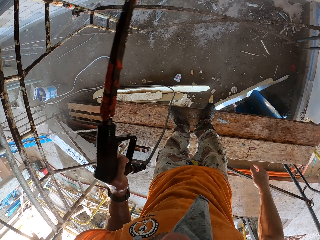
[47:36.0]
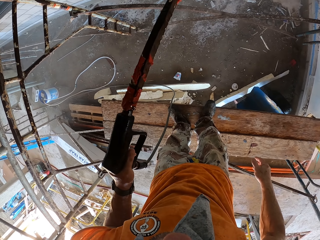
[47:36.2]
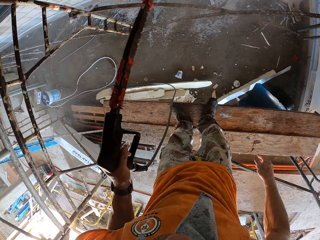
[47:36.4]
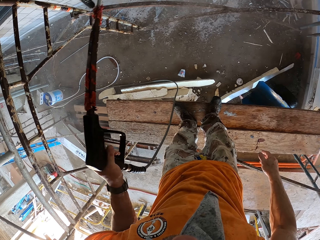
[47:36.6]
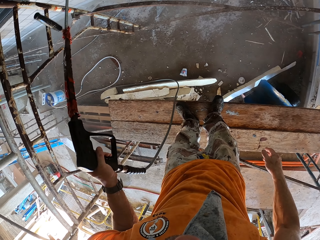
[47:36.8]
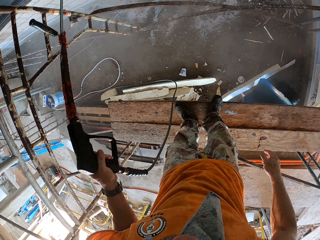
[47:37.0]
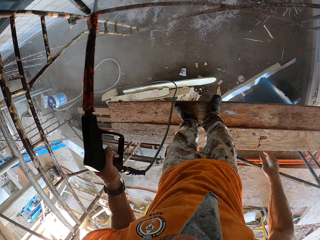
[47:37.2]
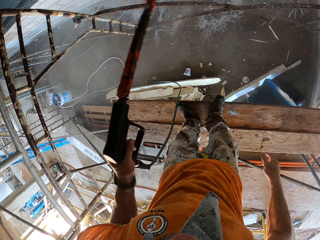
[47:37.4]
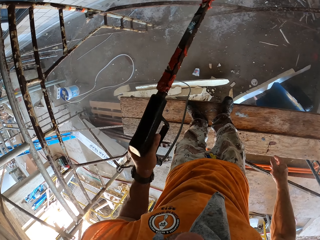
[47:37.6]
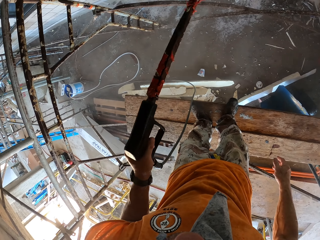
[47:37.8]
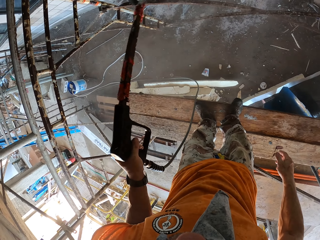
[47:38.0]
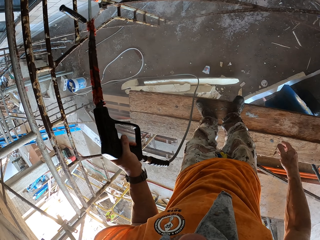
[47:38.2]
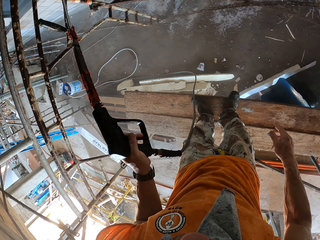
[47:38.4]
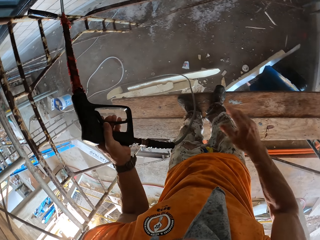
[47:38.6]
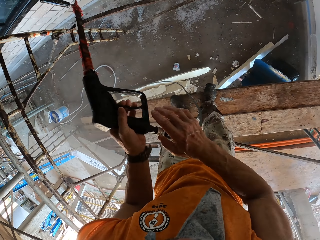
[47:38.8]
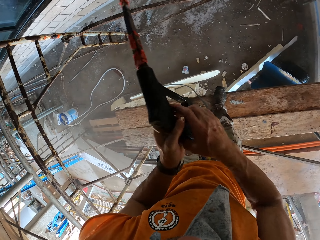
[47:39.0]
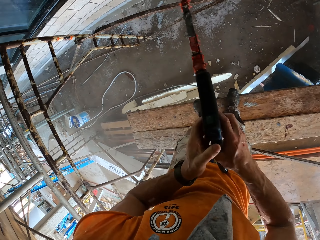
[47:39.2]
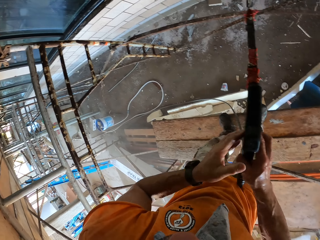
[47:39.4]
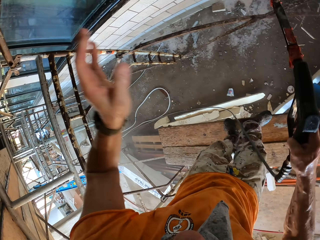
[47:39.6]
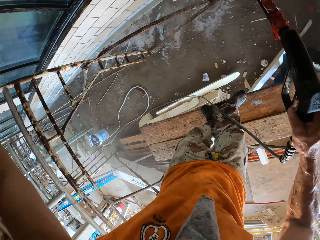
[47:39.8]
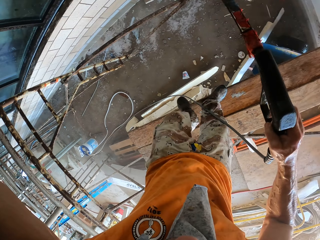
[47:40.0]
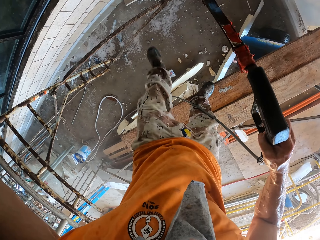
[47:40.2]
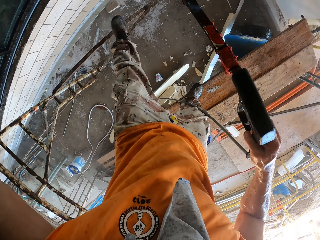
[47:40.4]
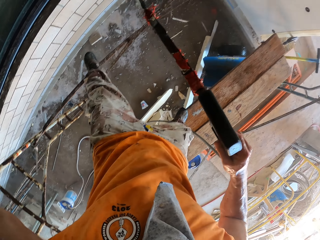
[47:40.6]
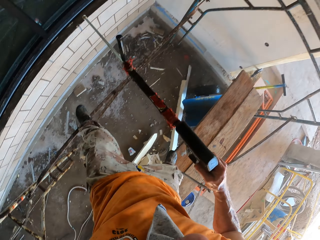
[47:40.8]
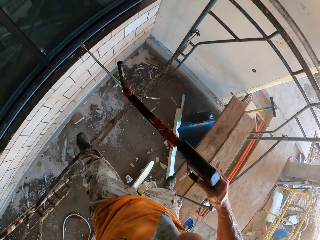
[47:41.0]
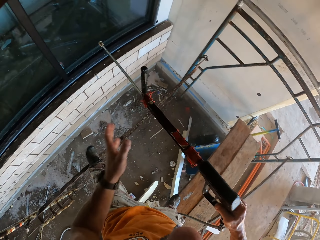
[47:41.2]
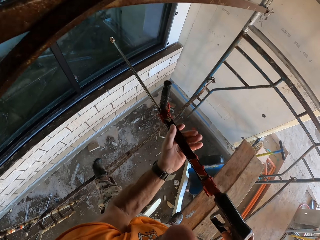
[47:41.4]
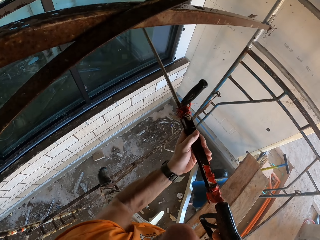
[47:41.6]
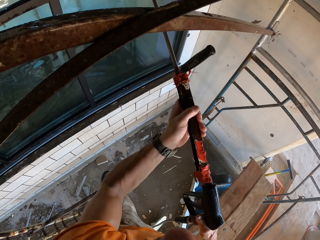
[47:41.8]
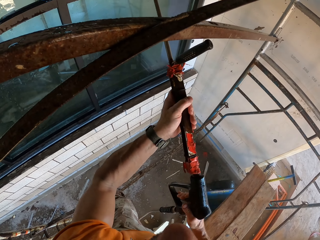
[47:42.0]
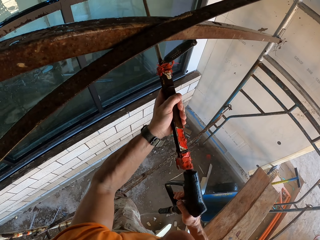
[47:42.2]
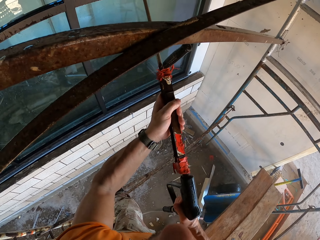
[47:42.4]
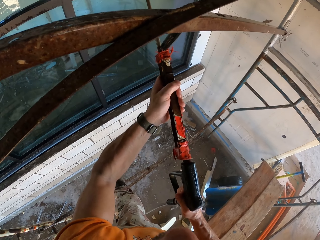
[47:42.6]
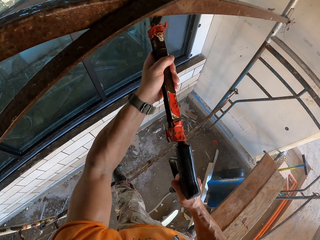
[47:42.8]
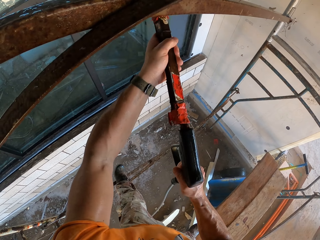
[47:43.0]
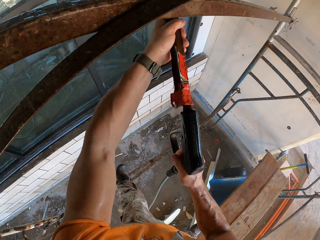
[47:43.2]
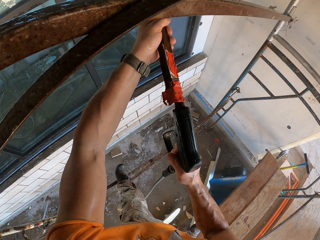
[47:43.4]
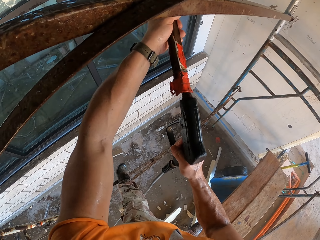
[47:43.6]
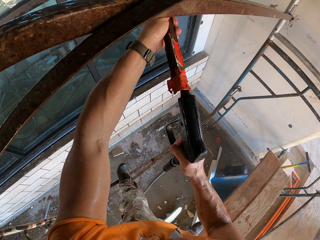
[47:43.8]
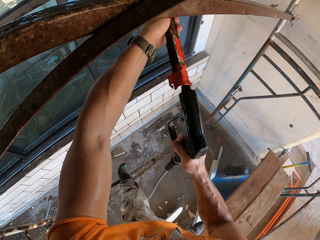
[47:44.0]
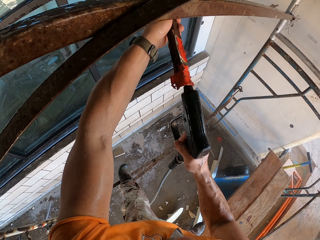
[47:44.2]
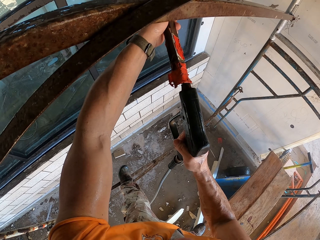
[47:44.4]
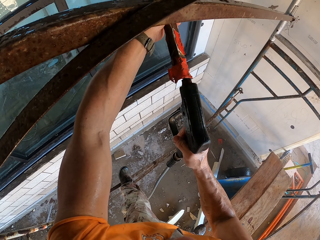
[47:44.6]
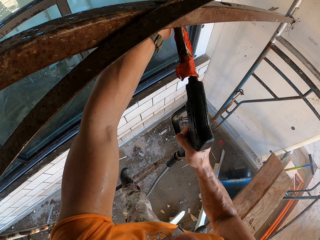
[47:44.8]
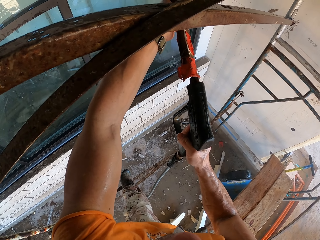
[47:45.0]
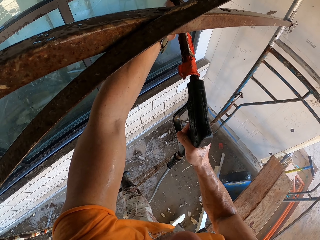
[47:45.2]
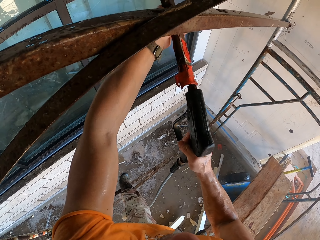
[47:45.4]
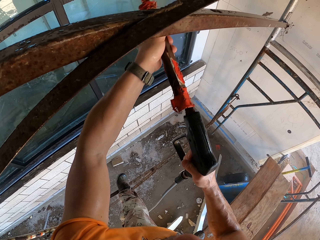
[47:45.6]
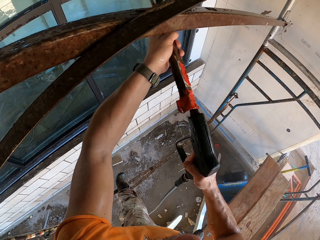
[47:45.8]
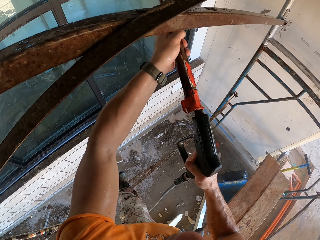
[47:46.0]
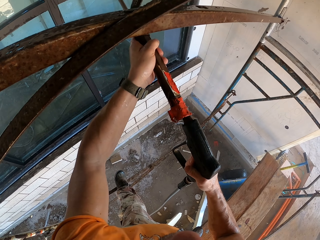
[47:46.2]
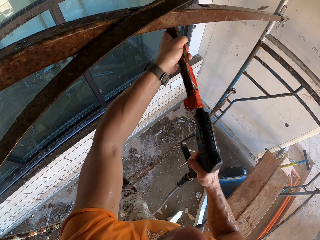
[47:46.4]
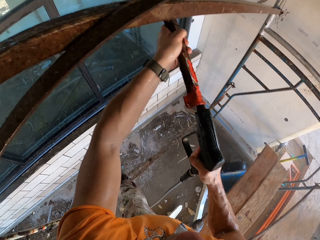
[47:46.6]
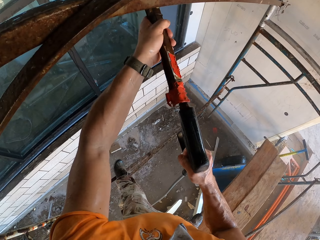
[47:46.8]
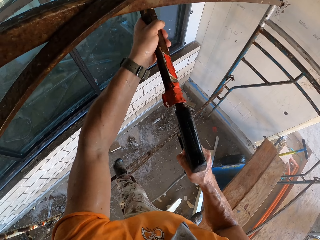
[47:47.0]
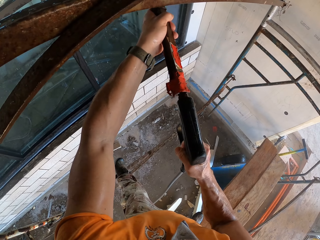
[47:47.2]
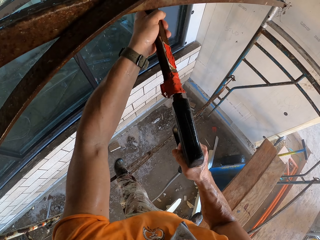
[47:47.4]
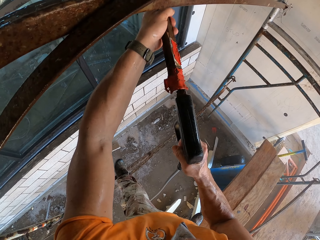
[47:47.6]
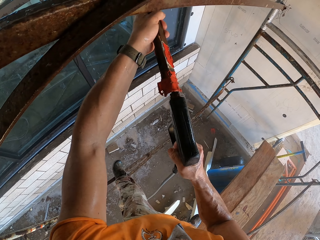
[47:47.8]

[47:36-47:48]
The camera wearer cleans the window with the high pressure washer. They hold the high pressure washer with both hands. They step on the stand. They clean the window with the high pressure washer.

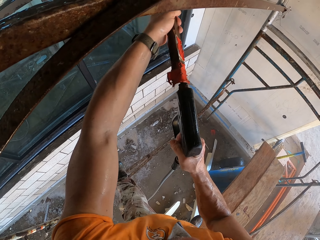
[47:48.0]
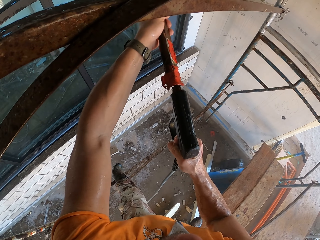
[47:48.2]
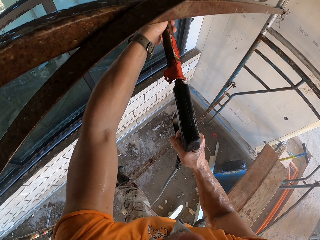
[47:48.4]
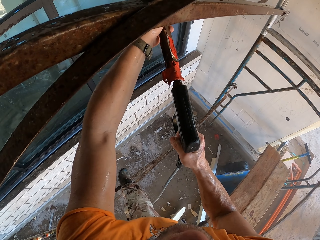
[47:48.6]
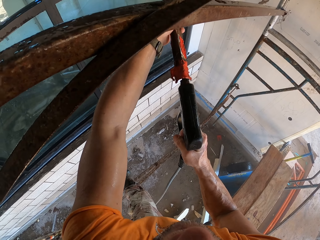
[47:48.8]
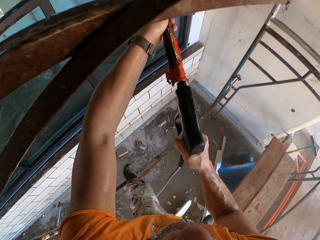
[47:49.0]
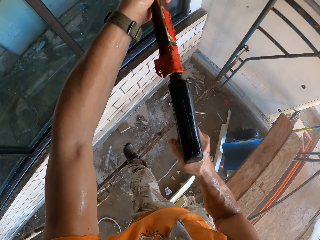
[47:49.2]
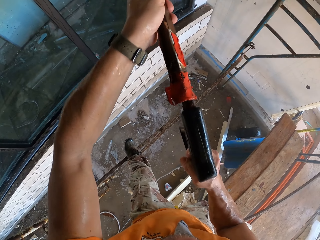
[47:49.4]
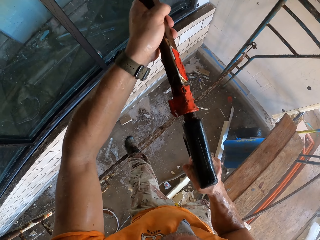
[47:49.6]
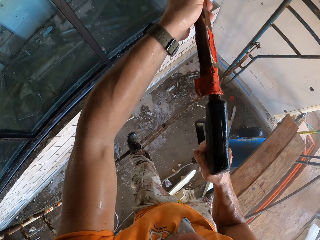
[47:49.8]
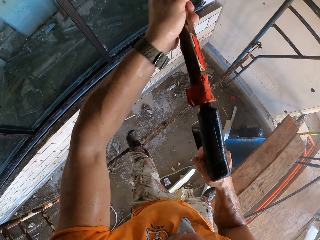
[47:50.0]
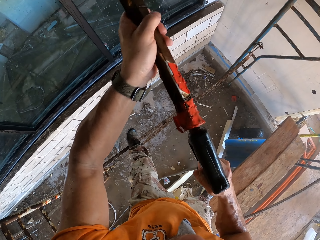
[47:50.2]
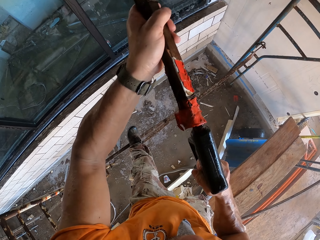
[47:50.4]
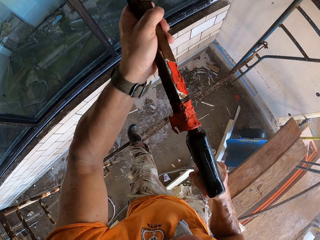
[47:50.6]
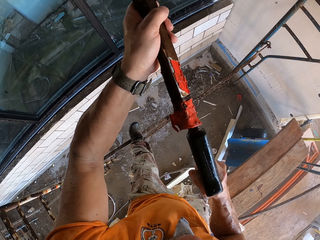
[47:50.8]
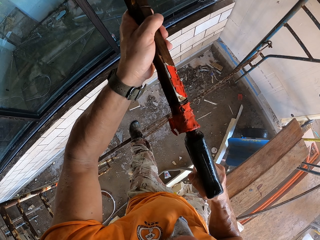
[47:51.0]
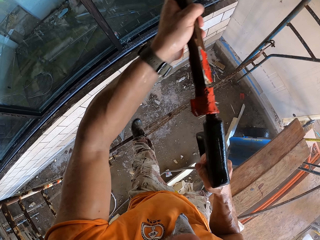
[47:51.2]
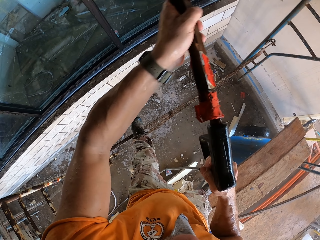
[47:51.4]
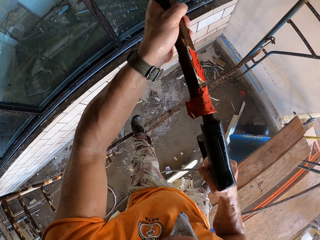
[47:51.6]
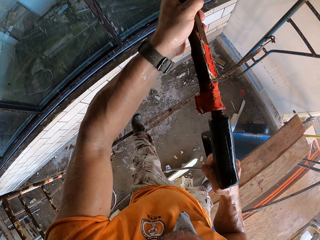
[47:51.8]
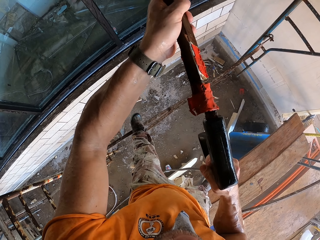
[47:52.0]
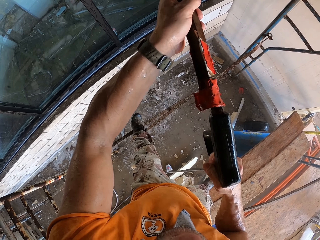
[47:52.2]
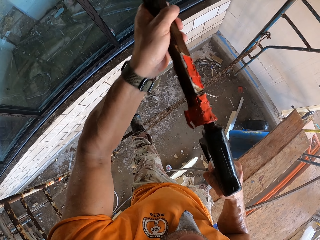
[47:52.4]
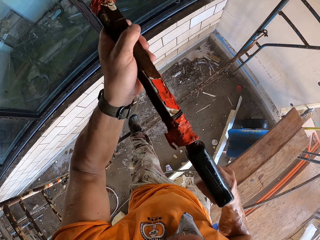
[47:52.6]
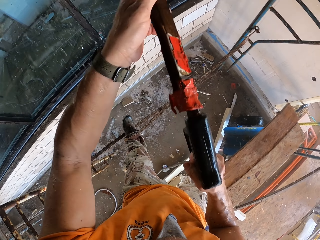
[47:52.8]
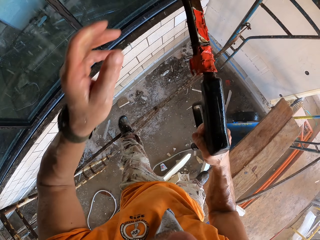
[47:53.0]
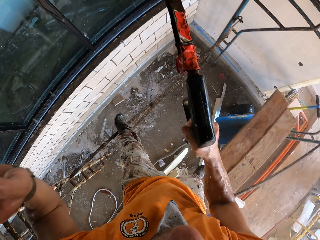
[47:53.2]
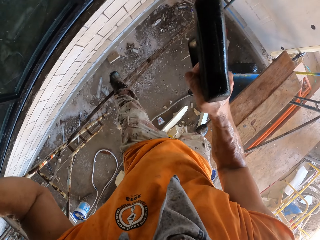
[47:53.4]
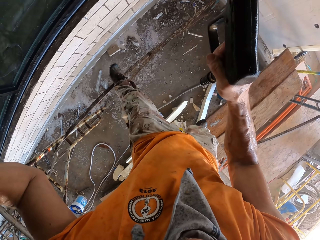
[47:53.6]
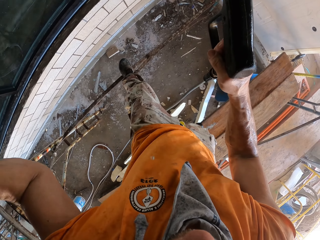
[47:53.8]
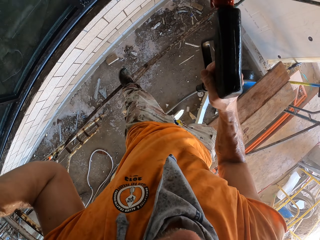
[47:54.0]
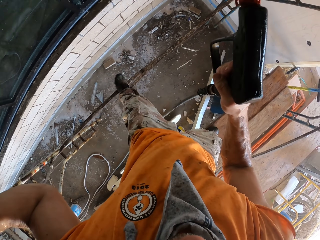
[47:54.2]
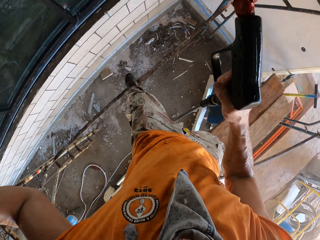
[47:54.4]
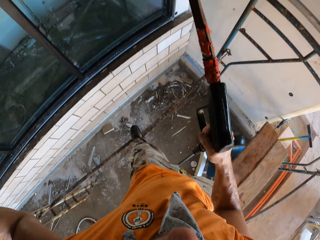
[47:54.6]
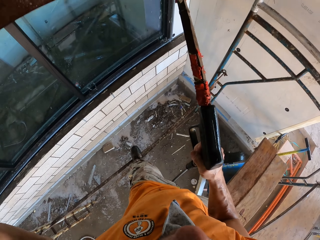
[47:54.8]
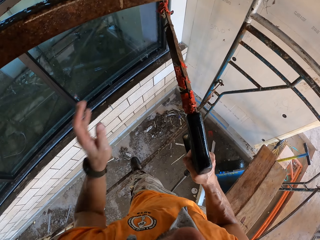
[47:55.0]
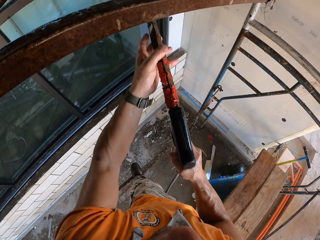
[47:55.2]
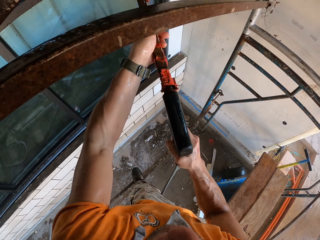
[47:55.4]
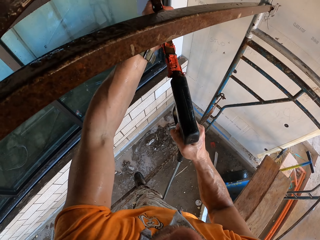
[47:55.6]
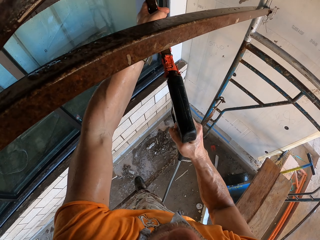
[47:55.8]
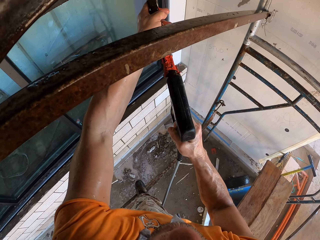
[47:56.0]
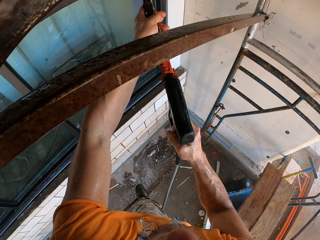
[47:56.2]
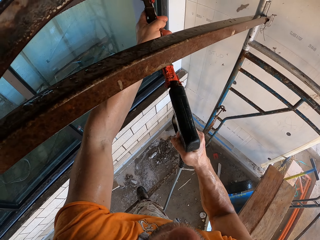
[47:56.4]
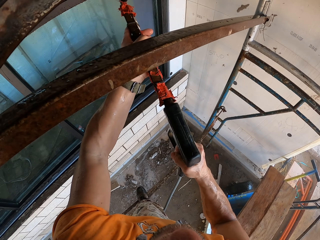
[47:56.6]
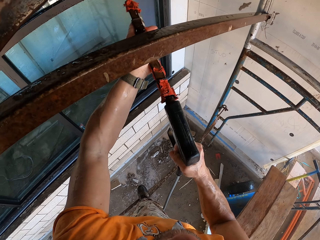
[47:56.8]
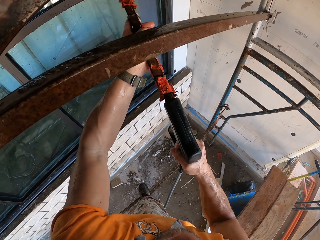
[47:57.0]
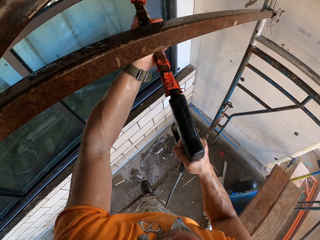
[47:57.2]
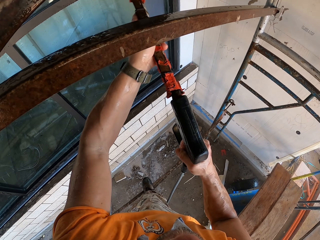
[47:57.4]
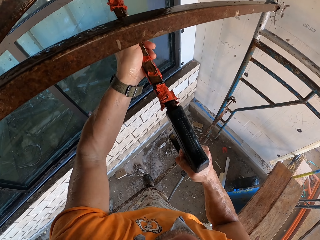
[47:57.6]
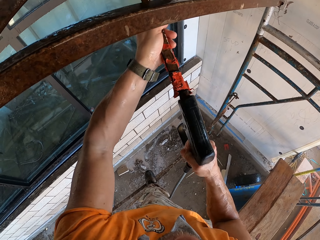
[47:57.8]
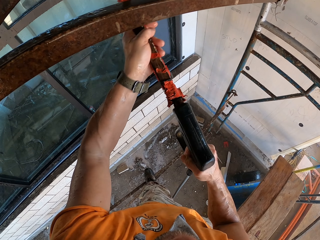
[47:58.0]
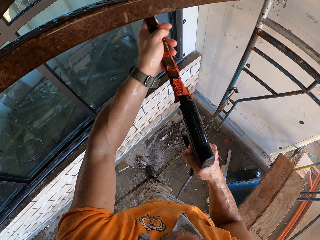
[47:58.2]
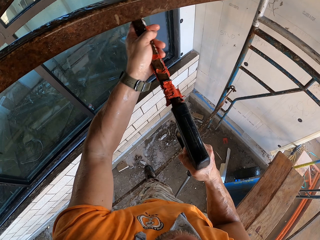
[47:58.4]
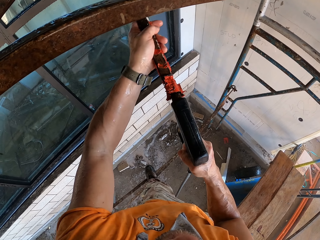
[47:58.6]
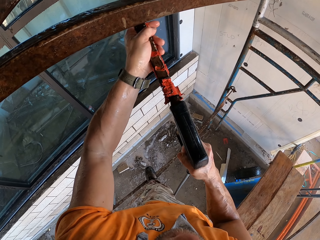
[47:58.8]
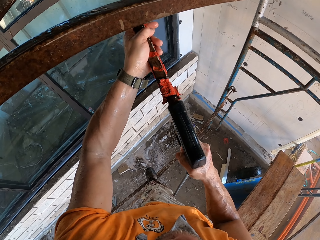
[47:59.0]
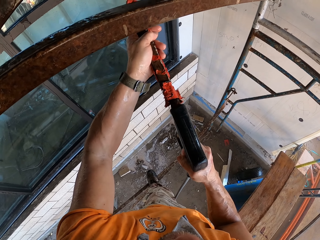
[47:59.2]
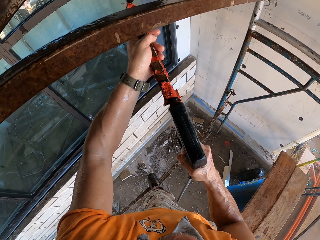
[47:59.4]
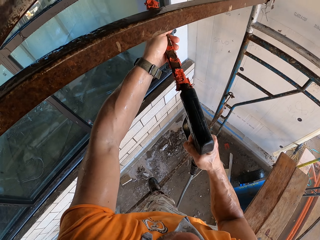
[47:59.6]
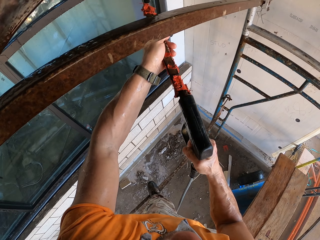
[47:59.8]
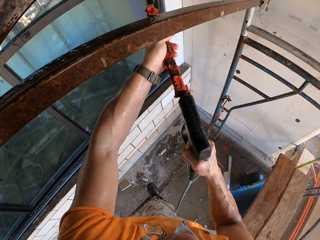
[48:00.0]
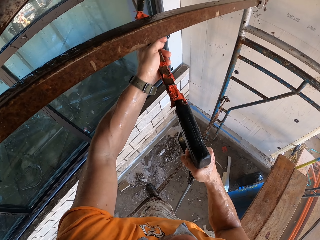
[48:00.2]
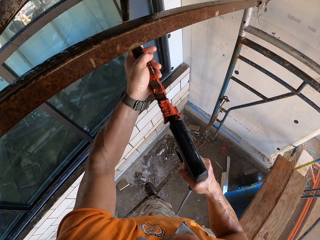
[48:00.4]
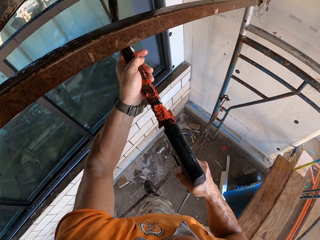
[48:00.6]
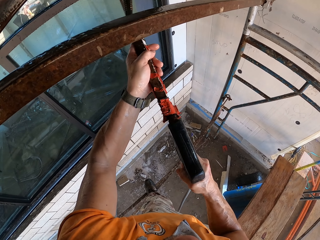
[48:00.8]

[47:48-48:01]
The camera wearer releases their left hand from the high pressure washer. They hold the stand. They hold the high pressure washer with both hands. They clean the window with the high pressure washer.
